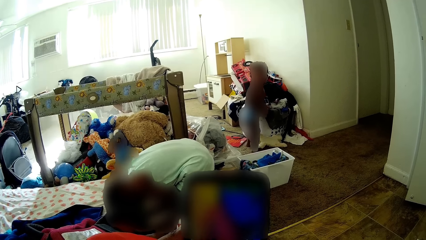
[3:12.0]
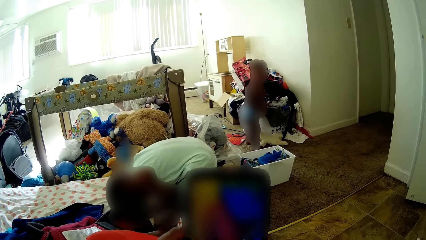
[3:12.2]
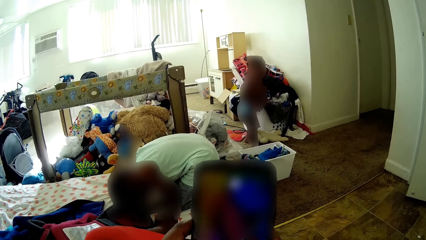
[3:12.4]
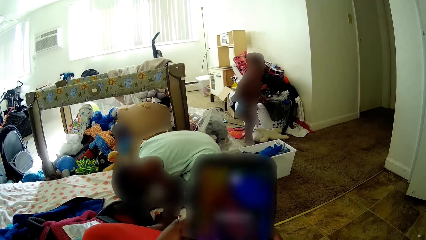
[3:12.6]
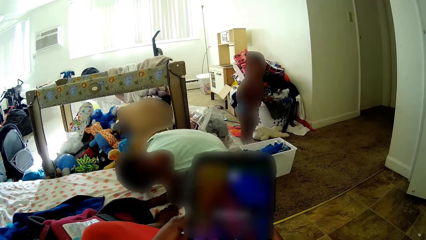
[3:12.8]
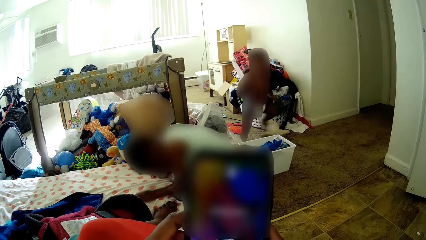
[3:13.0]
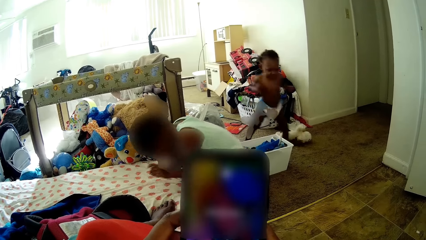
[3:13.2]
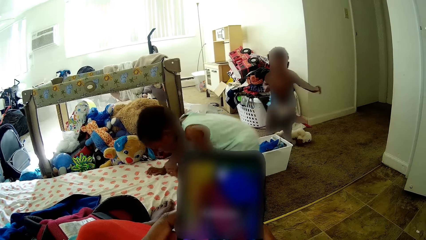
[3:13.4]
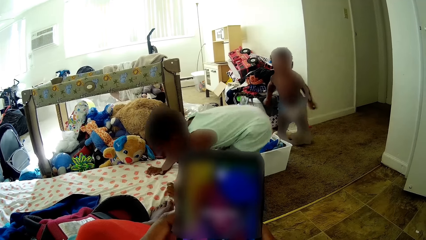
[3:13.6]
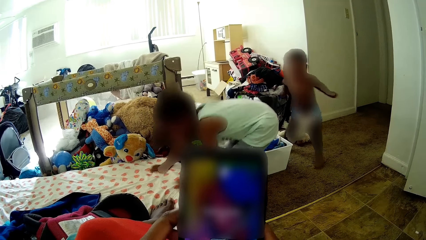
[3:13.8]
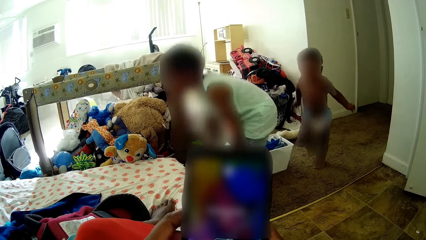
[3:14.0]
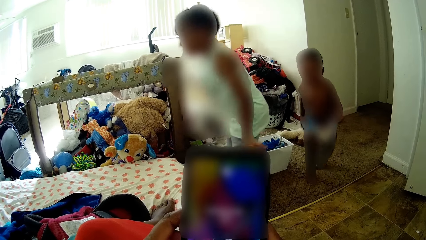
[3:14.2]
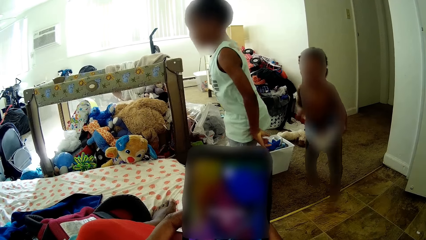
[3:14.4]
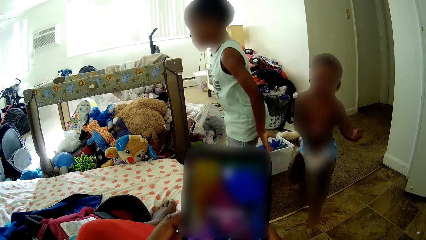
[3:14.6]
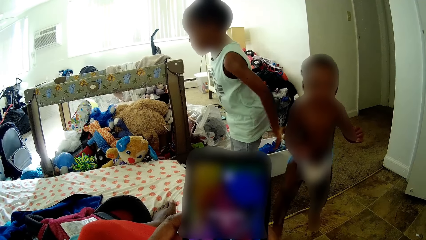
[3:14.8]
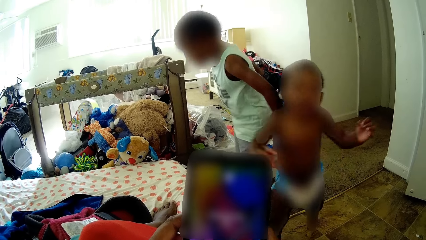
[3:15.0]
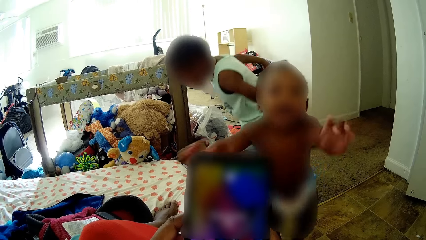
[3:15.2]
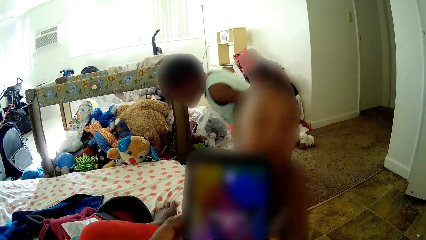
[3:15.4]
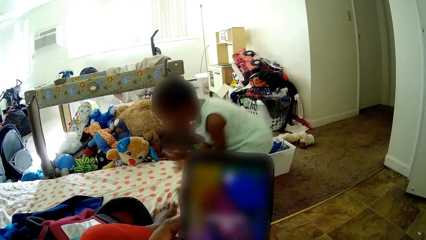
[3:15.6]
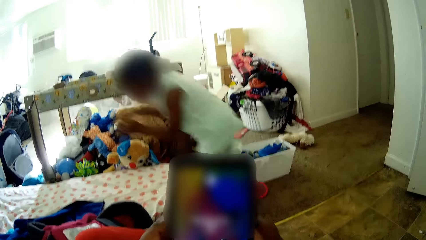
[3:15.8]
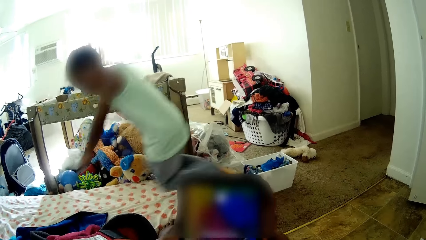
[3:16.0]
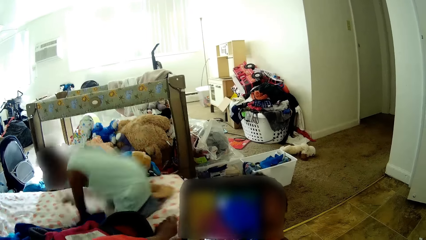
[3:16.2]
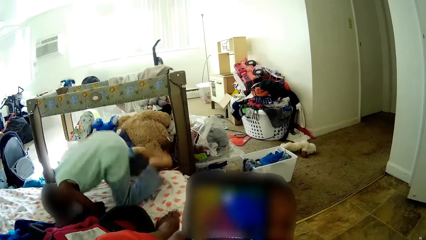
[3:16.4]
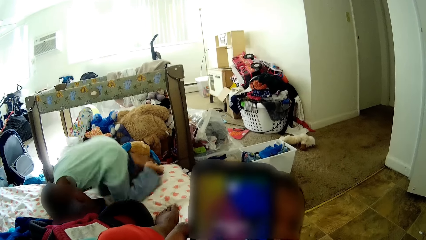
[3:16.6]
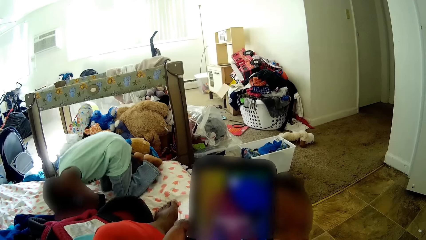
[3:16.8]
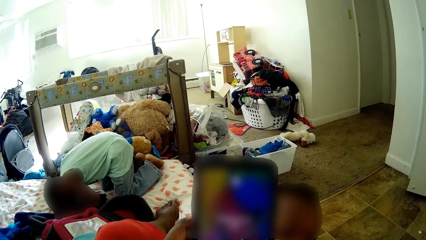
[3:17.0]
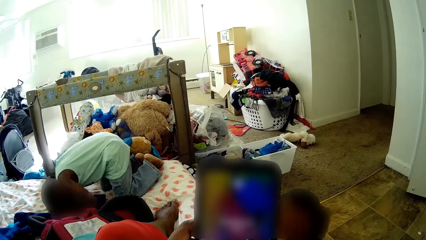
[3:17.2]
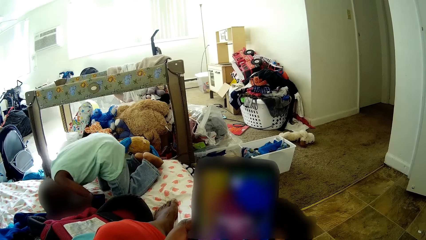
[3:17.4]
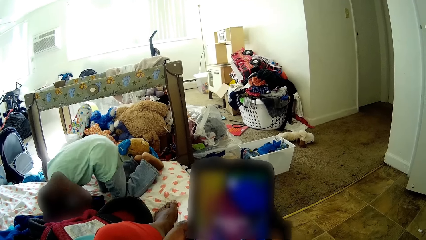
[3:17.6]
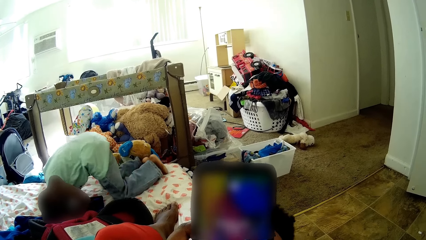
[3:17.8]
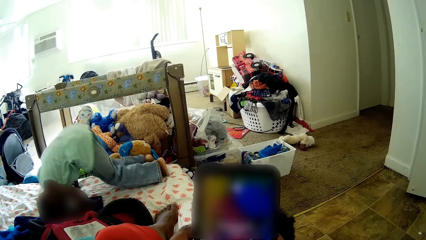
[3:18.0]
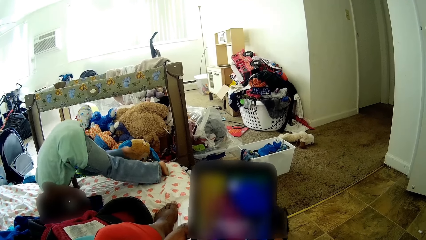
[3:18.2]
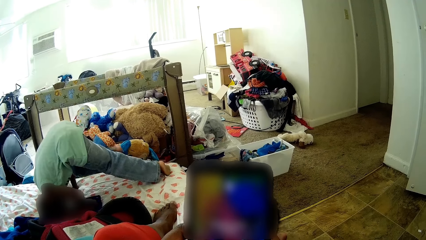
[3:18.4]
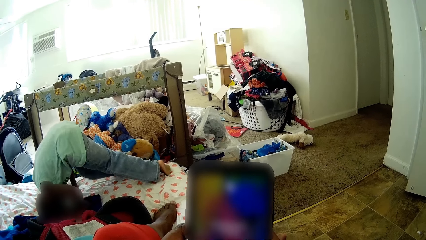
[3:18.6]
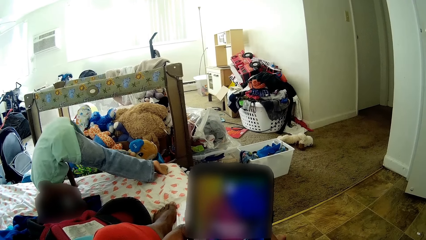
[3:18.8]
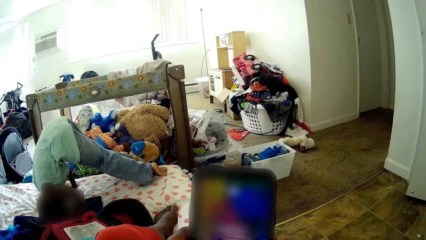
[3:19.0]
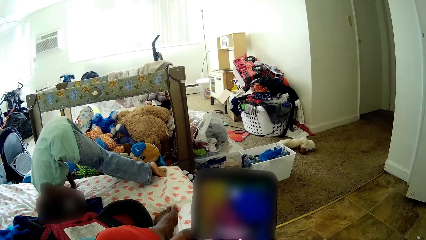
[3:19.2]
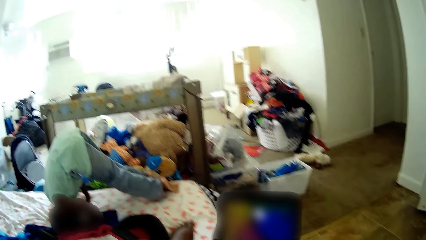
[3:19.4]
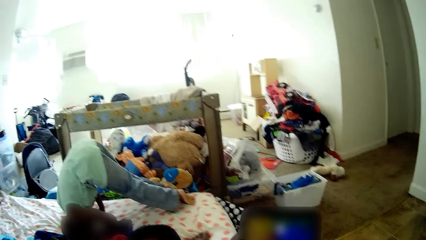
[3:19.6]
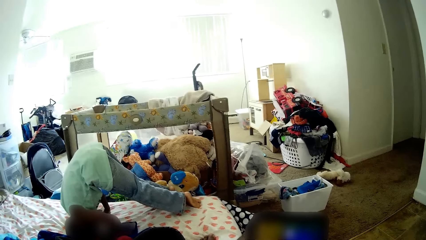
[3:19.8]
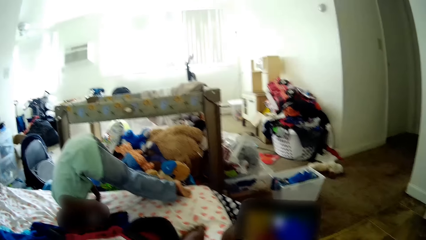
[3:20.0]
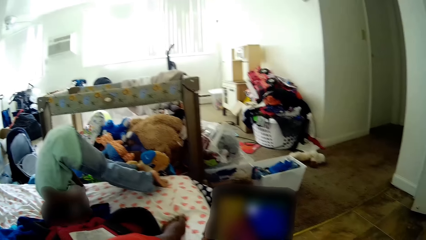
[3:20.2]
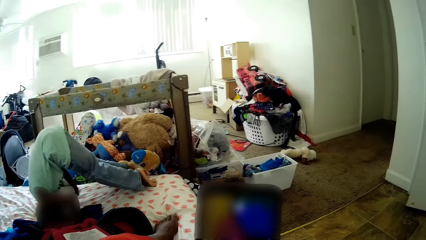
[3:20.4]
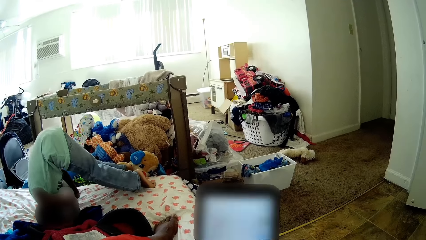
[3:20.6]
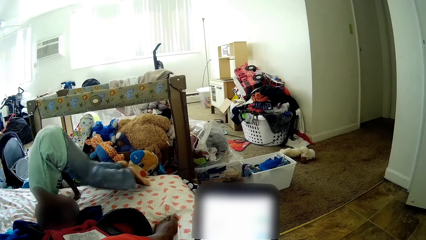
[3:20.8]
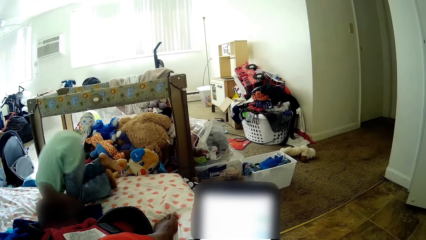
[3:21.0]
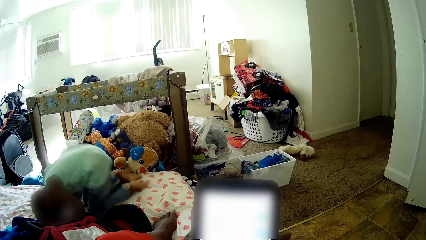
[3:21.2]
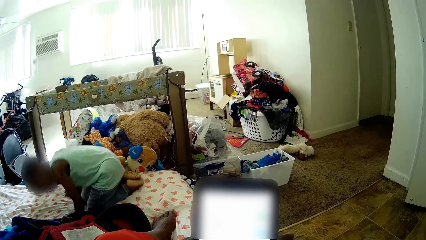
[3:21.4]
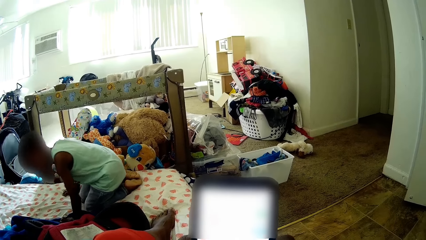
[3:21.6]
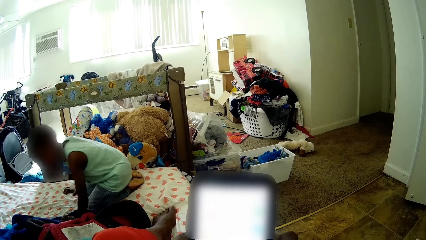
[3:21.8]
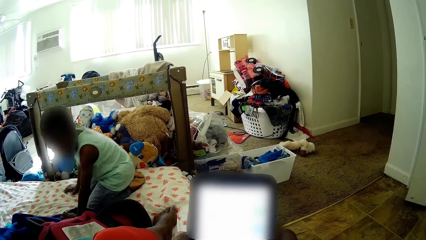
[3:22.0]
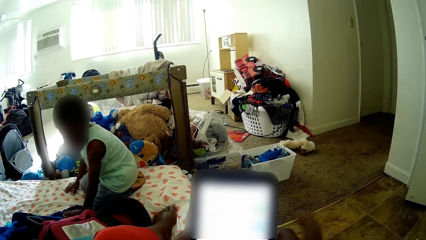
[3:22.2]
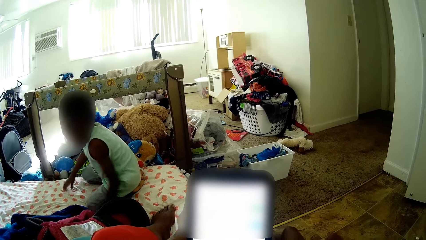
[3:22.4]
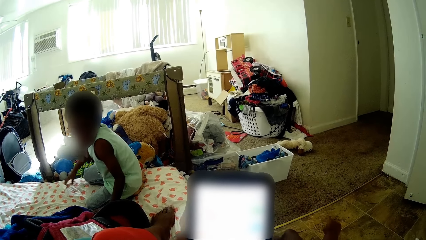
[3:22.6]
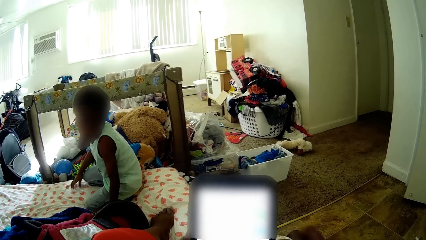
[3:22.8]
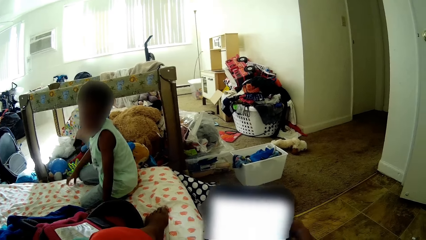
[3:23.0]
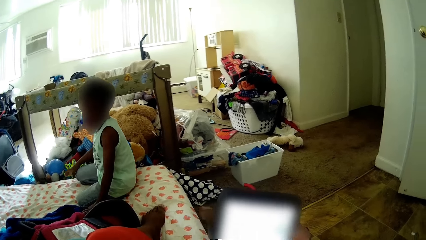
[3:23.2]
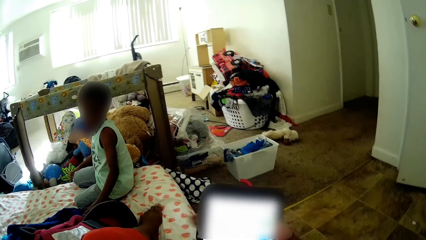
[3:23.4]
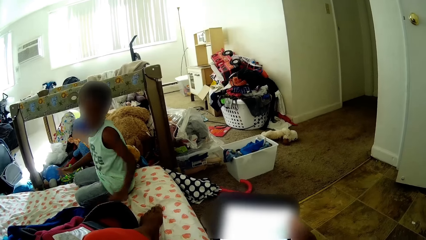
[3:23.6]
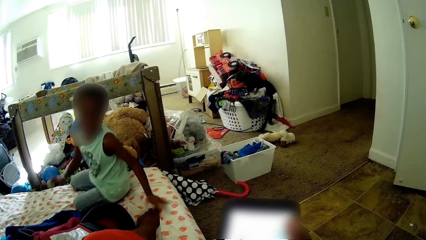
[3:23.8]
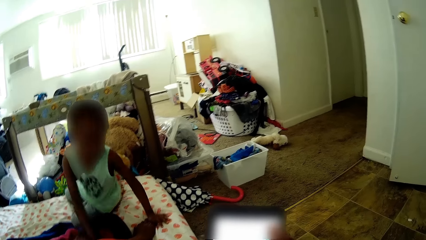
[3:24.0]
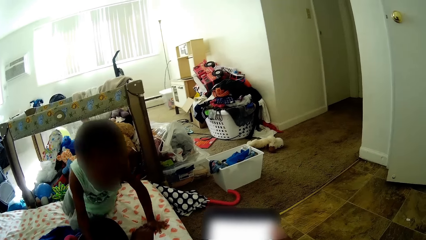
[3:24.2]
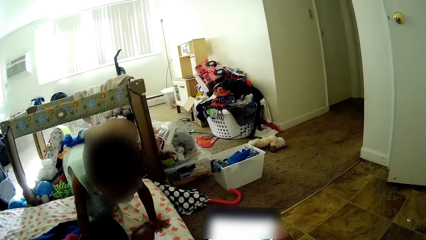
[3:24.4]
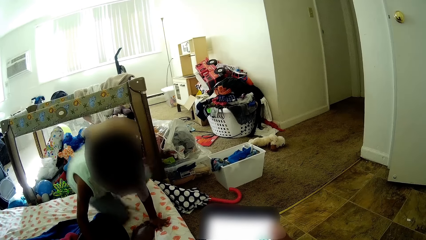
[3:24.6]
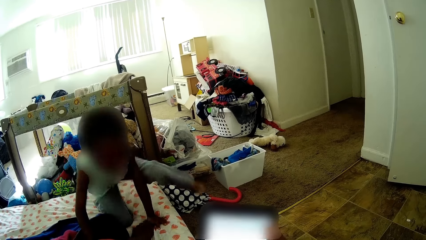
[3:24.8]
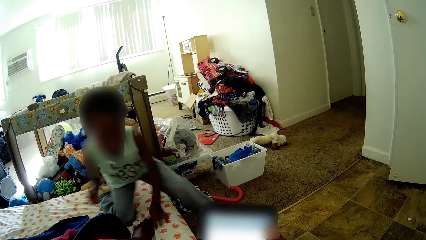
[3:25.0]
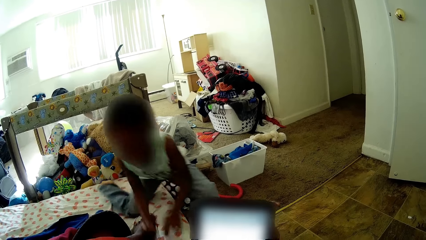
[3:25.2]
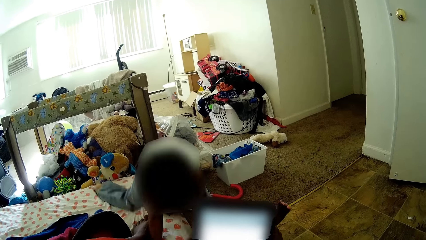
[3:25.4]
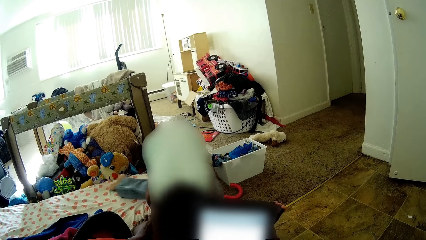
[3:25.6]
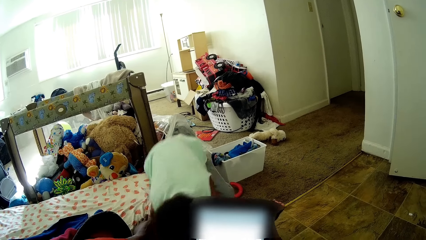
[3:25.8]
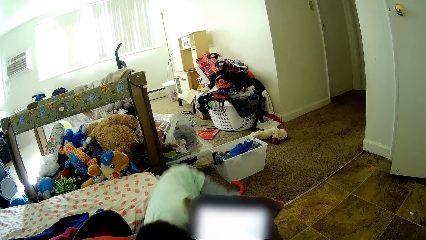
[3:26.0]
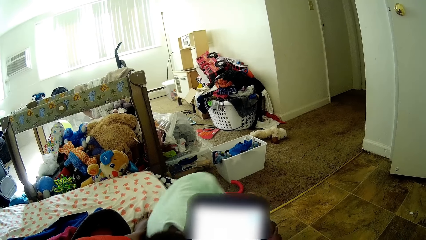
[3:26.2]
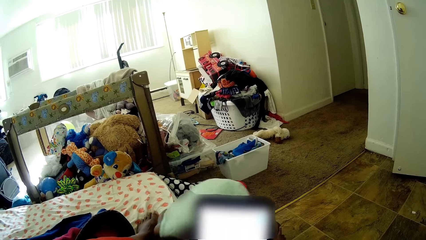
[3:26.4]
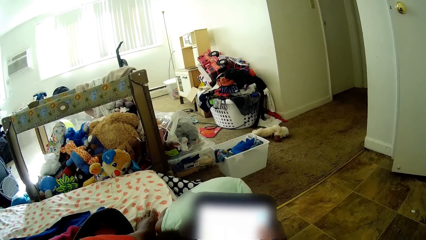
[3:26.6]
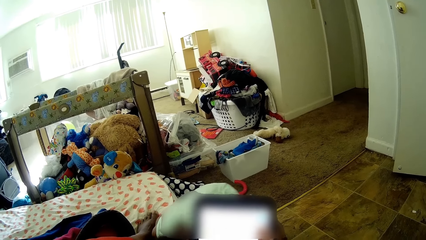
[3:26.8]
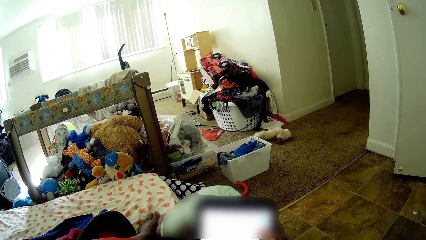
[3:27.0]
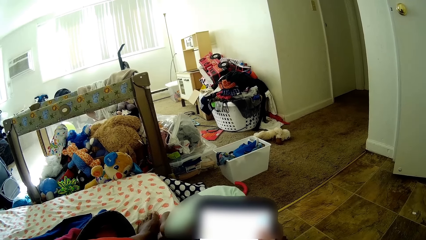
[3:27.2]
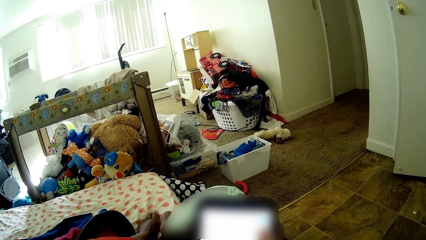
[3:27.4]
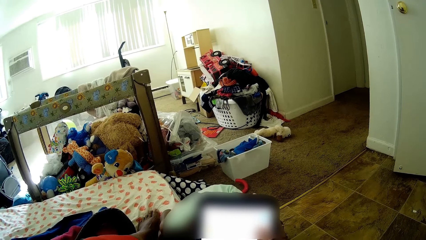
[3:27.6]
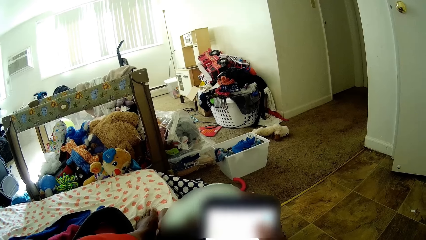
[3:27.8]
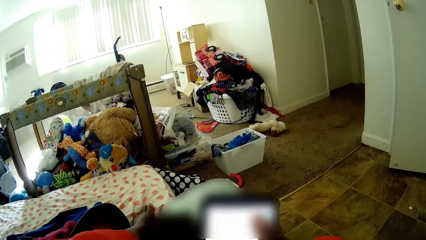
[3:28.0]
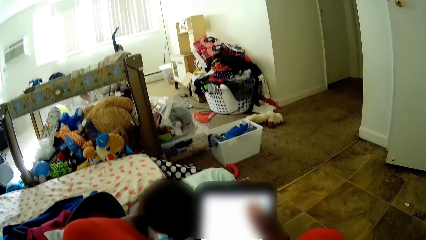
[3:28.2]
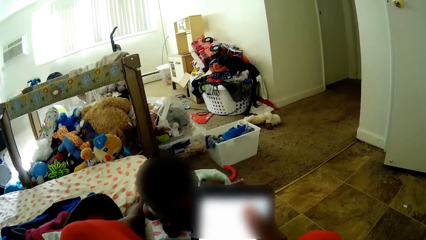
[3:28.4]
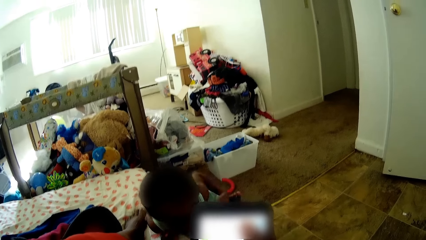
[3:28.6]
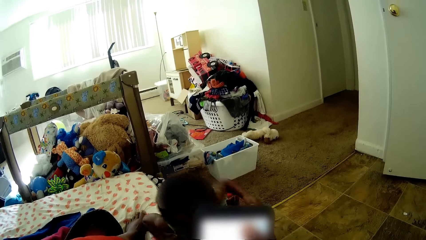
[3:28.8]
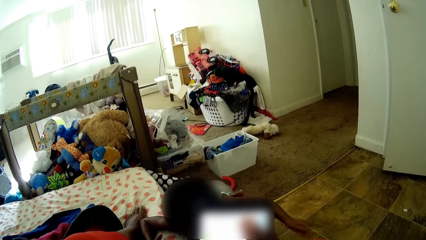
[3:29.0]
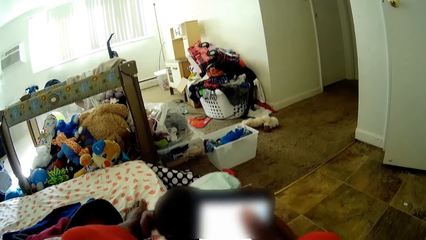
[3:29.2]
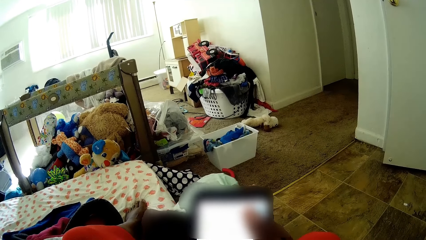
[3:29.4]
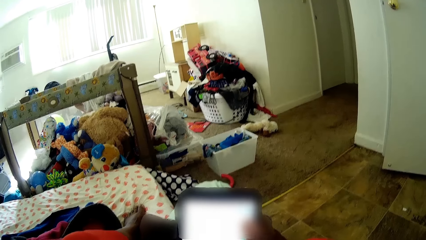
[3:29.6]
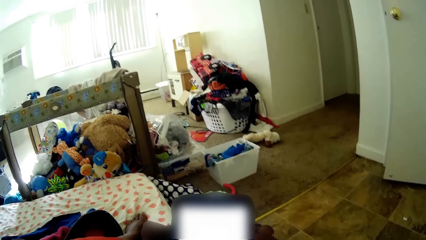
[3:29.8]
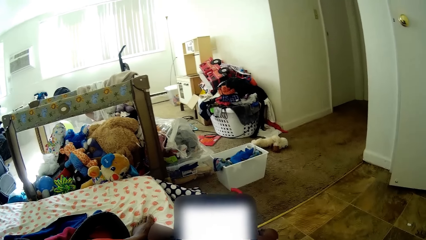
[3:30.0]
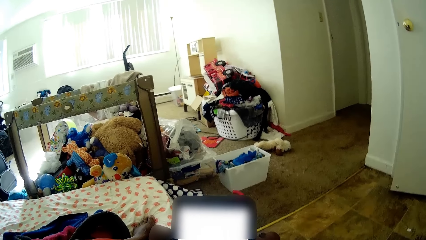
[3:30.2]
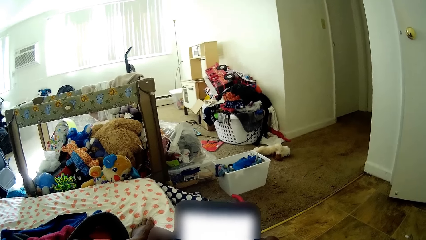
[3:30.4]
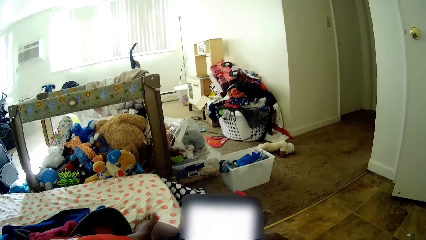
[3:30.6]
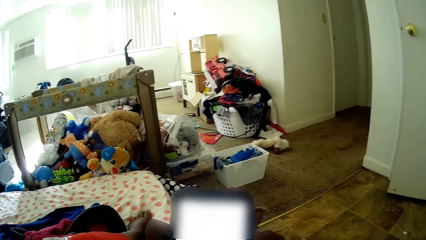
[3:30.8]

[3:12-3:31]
The baby runs to the camera wearer, to the bed. The camera wearer talks to the baby. She presses the phone with her right thumb. The boy gets off the bed.
